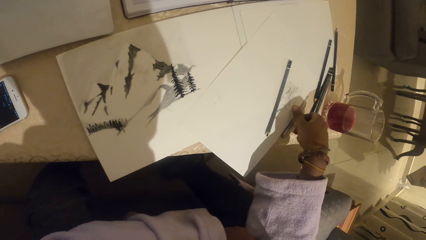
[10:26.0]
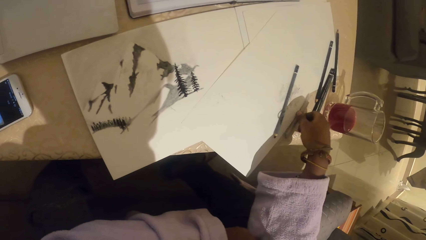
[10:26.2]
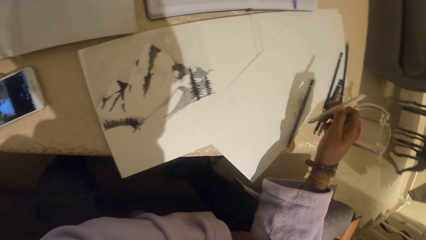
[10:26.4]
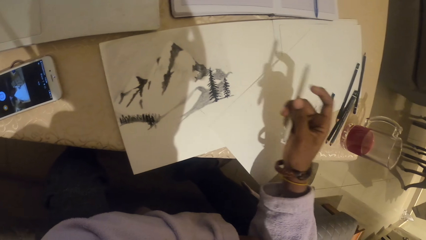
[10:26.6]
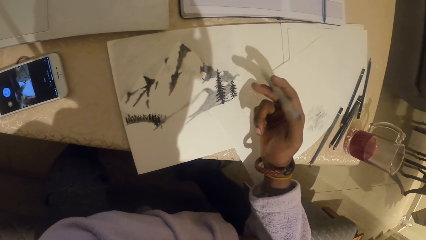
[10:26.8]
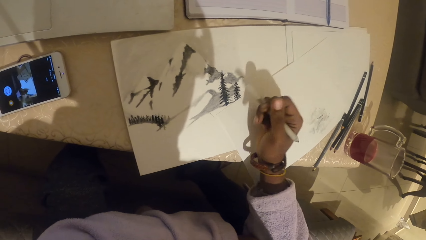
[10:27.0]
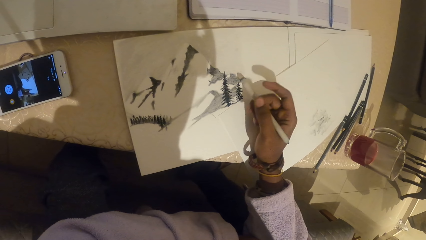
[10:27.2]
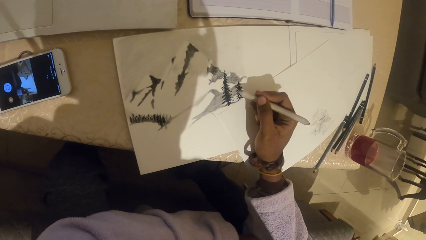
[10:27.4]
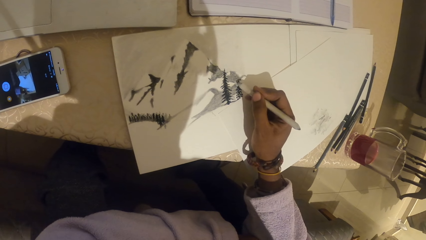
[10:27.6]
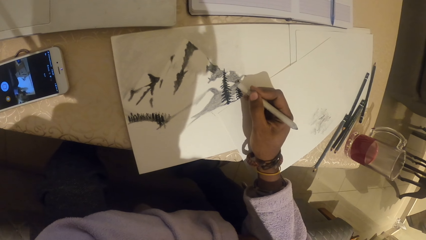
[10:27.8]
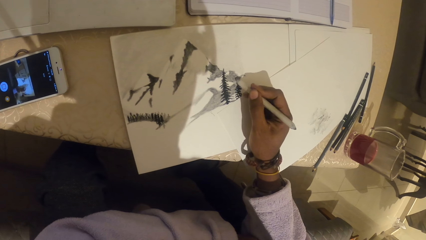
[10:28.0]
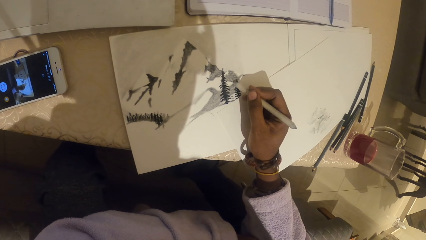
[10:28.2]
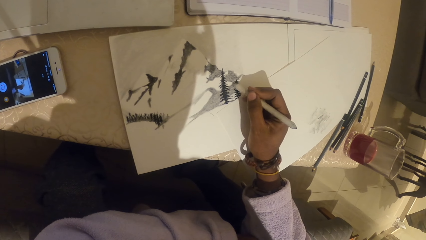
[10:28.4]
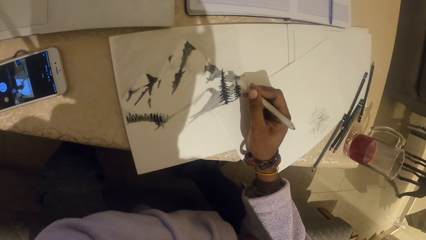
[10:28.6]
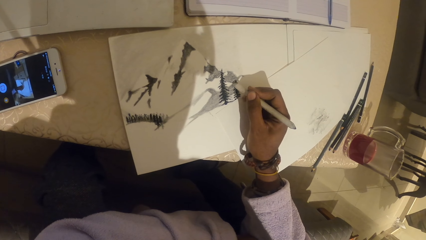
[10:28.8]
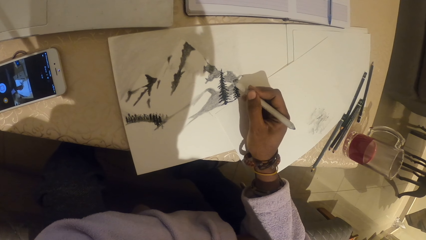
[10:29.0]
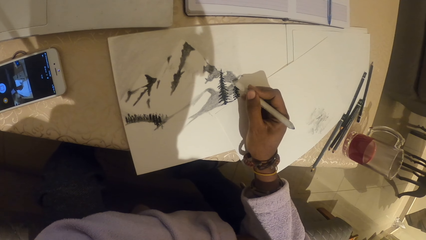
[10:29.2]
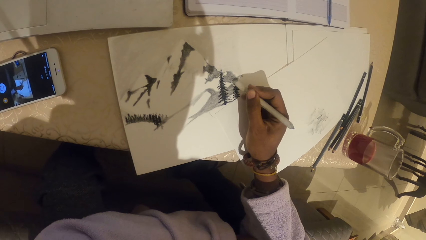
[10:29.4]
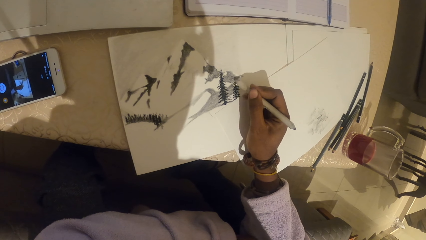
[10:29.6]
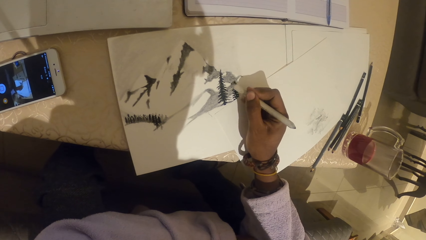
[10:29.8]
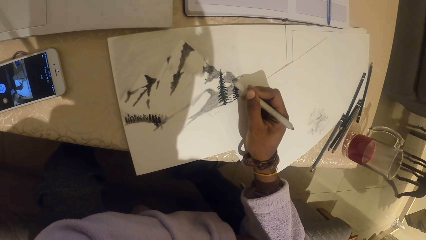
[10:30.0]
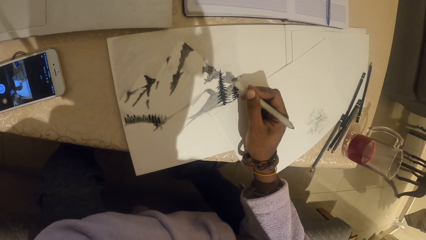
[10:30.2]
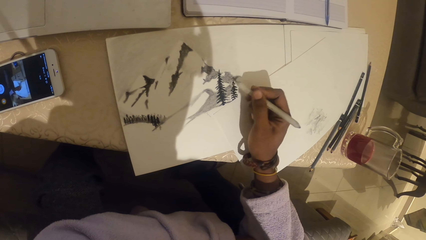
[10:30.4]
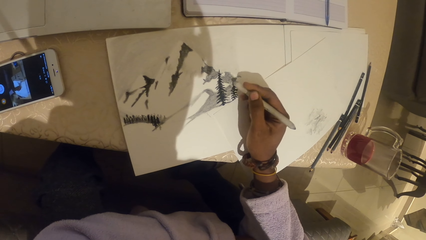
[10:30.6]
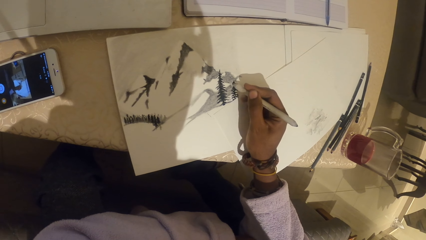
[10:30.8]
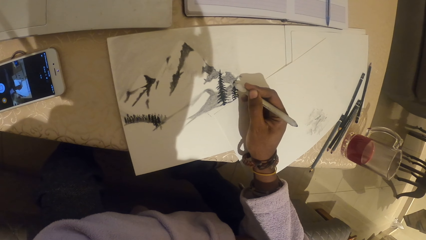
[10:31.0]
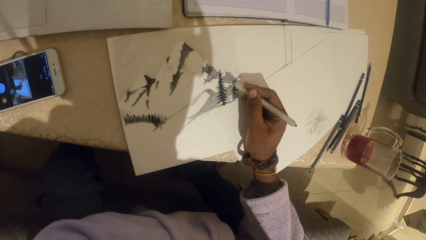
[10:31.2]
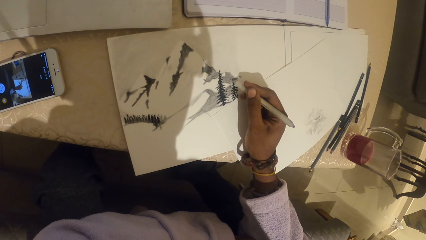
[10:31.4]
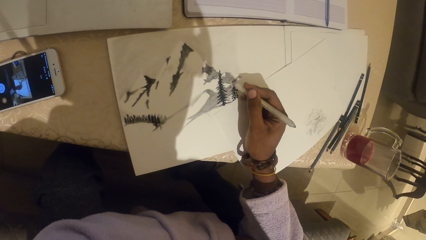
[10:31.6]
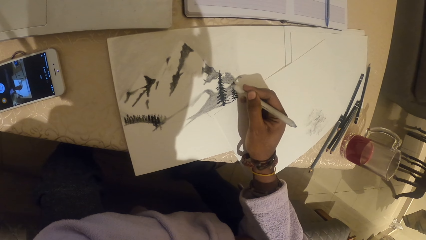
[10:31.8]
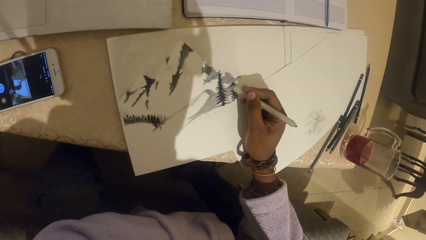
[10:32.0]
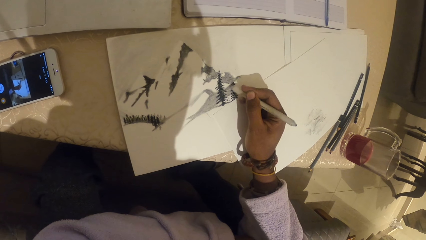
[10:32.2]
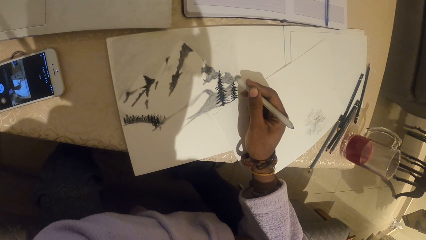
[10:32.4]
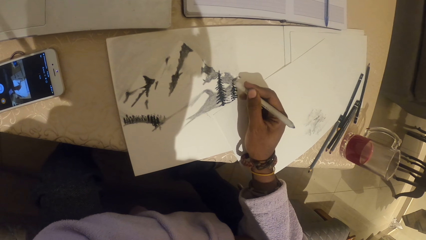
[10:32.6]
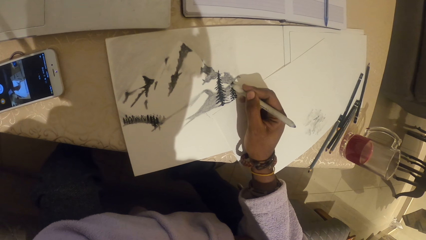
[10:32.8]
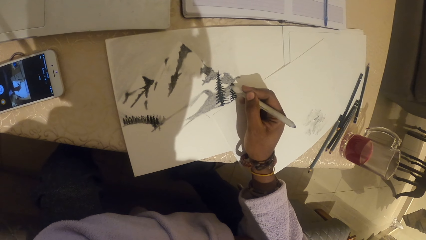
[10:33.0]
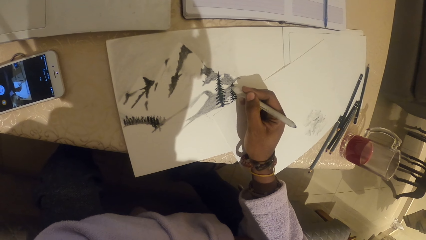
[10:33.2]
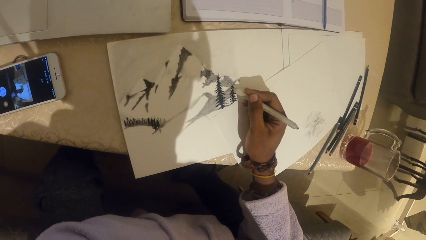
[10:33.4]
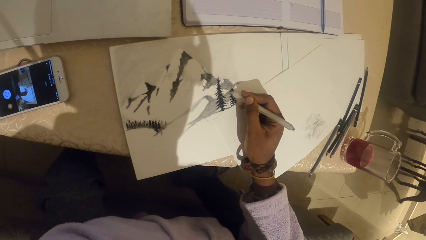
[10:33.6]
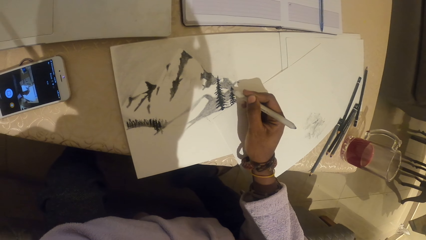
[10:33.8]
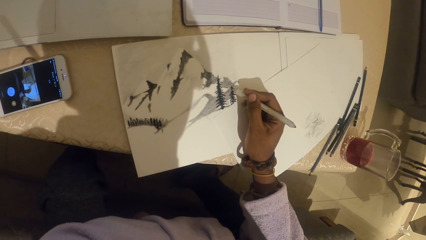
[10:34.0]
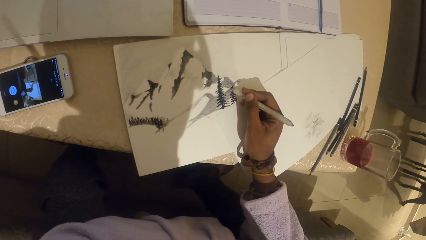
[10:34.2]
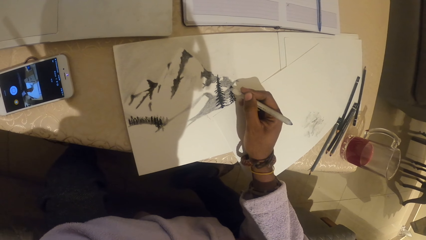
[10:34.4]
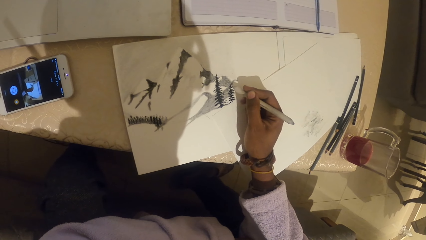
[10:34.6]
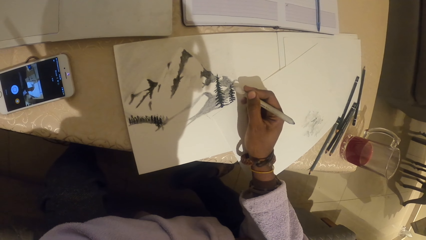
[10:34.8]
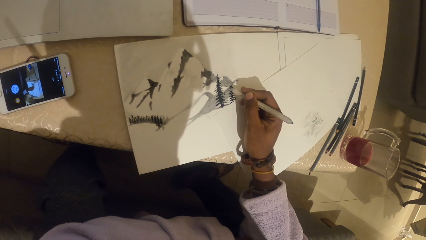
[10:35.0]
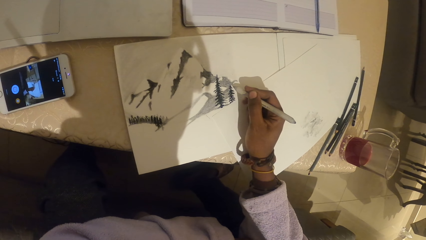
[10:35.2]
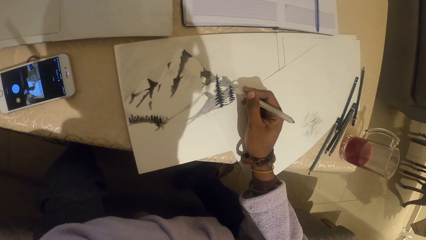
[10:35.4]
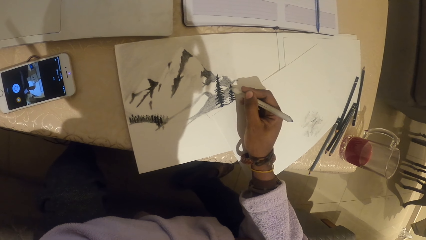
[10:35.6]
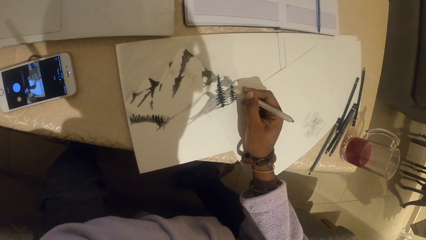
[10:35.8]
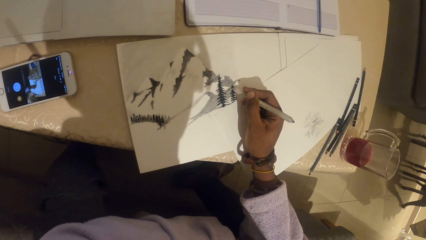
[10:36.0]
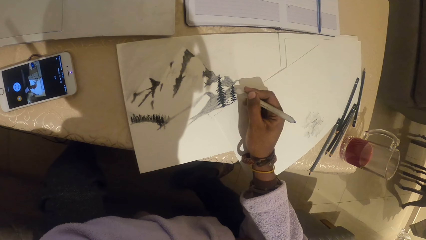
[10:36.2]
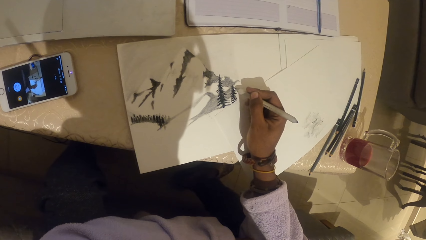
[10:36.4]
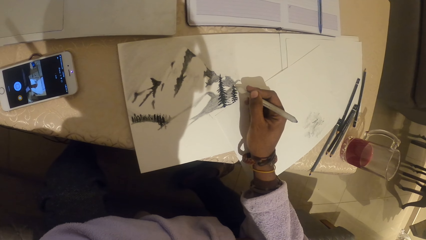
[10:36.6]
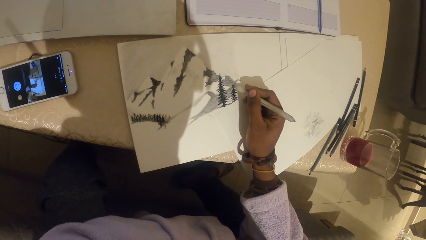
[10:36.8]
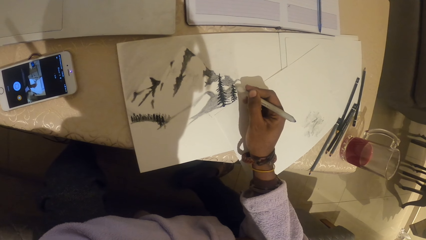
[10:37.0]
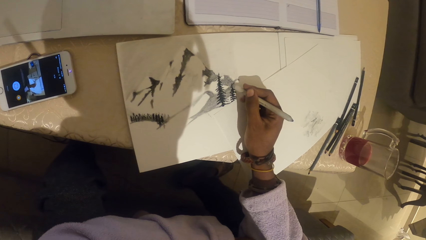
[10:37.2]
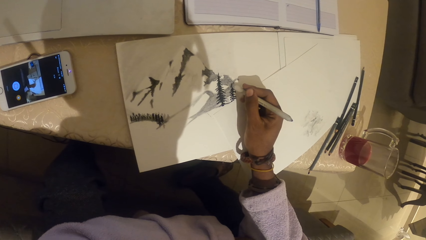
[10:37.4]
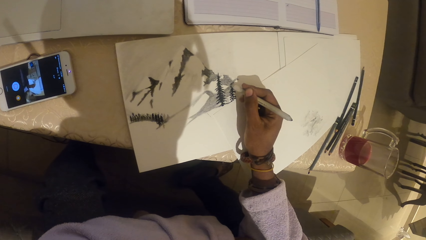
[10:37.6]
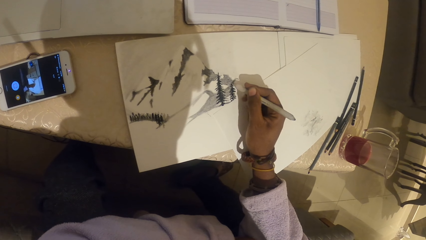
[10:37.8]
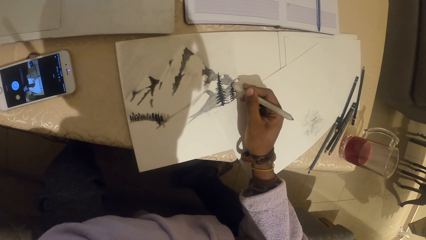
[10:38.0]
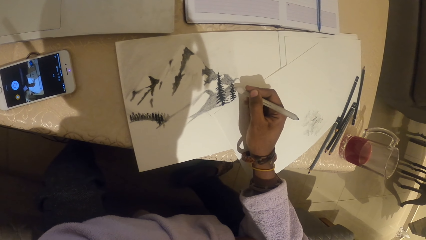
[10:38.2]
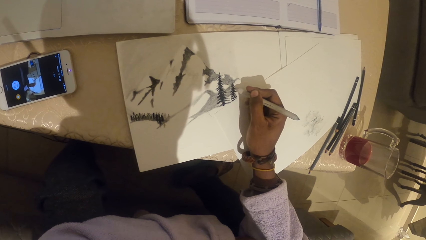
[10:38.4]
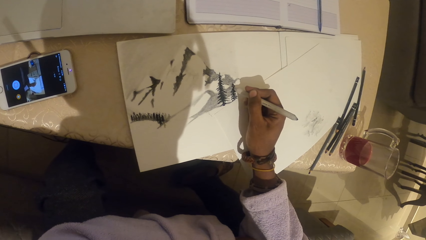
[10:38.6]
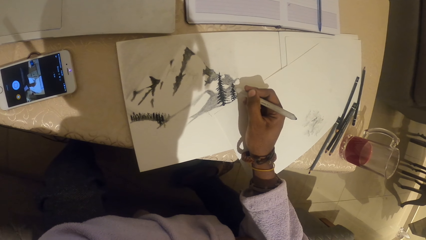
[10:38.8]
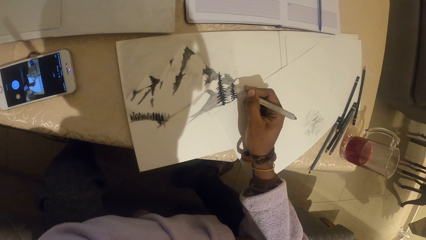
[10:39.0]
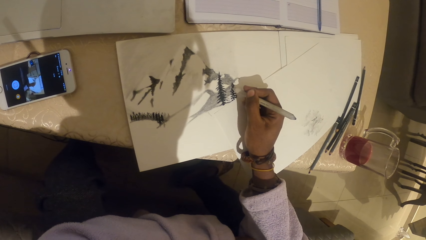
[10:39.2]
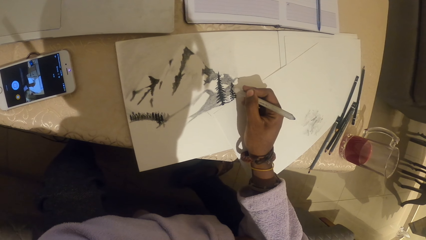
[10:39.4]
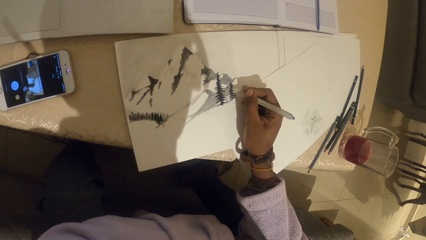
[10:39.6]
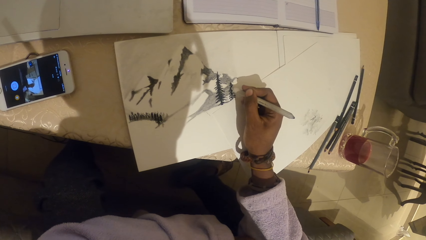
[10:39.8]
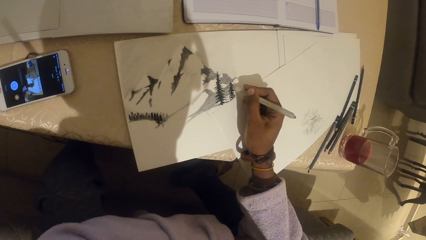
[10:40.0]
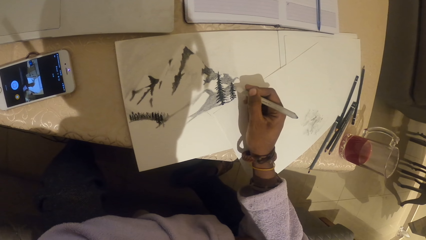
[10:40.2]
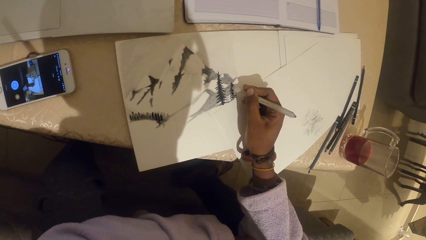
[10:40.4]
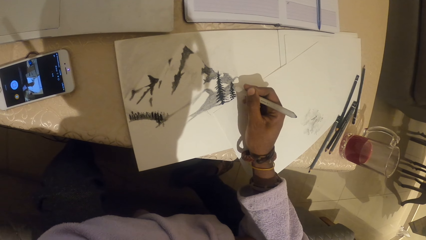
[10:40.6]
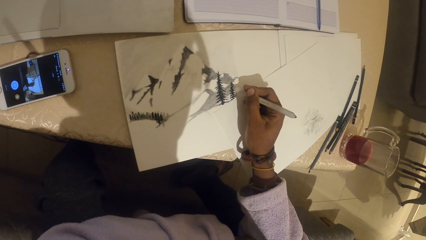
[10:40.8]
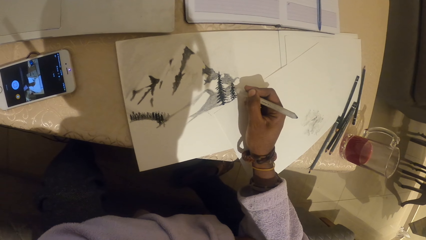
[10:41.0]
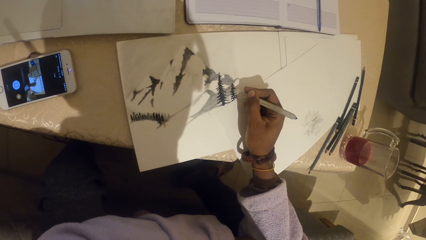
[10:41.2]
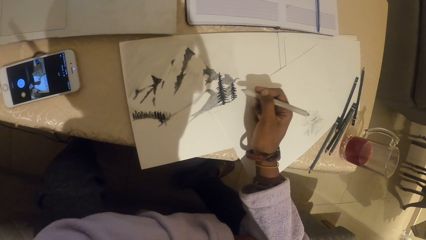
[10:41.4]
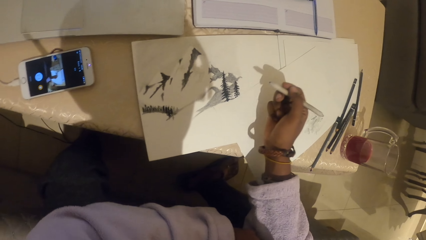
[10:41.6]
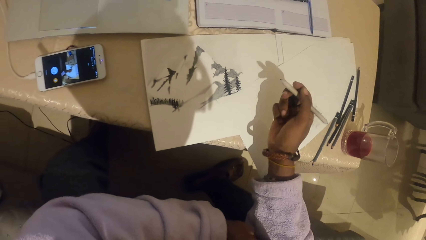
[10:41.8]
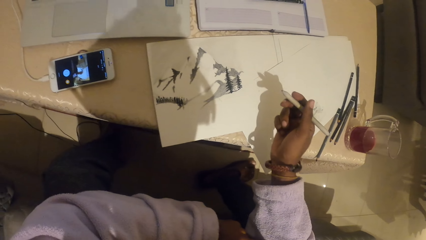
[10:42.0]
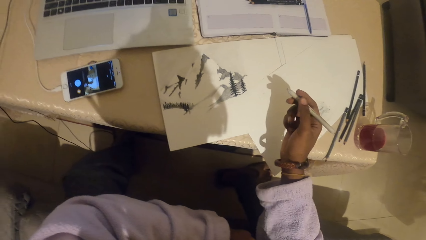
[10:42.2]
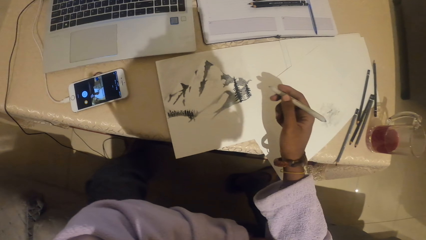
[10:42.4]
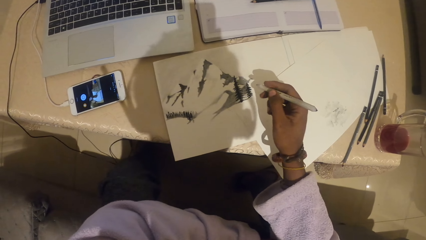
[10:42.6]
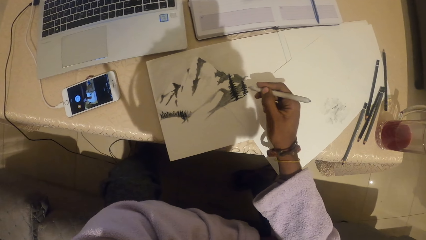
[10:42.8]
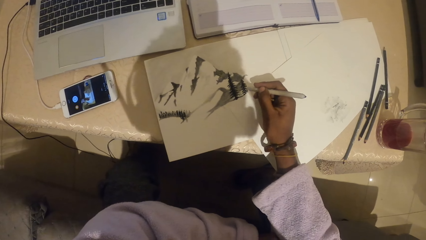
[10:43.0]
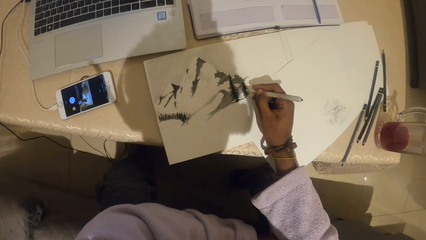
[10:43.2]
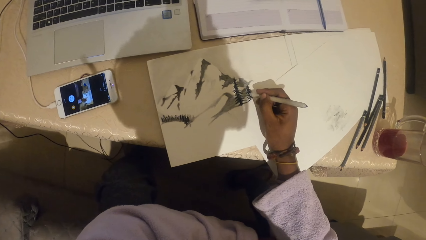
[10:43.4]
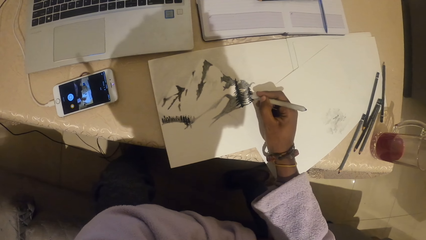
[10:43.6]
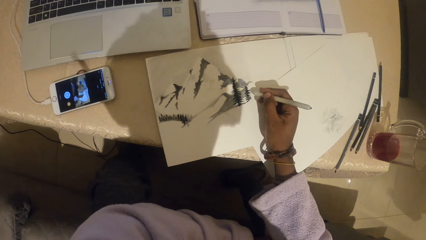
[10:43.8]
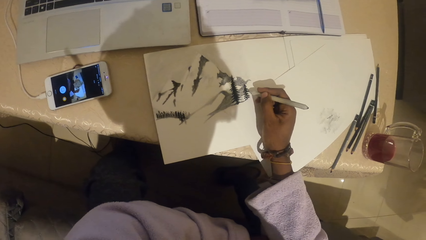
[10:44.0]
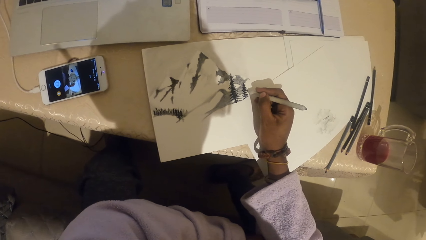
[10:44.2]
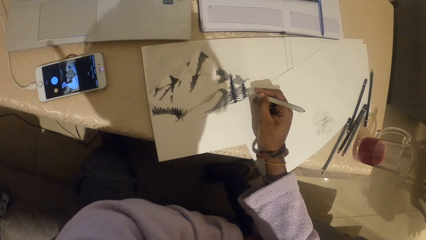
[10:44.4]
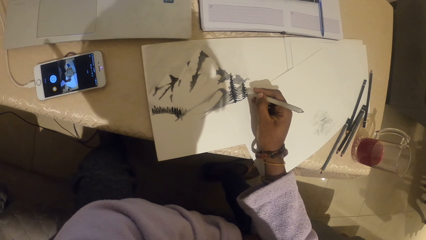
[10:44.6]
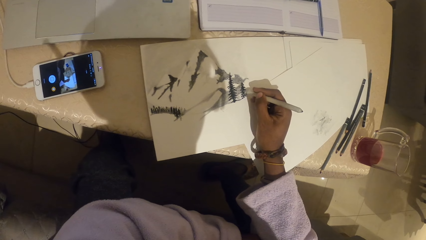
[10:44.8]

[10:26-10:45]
The camera wearer picks up a pencil. They draw on a paper with the pencil. They stare at a drawing. They draw on the paper with the pencil.
